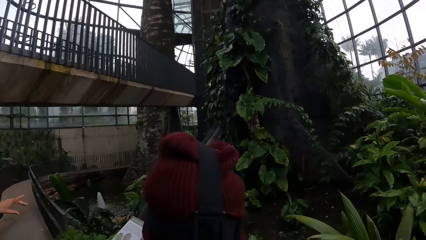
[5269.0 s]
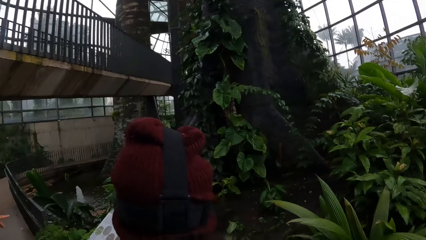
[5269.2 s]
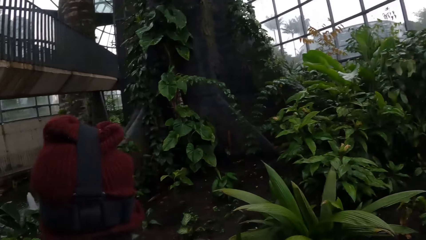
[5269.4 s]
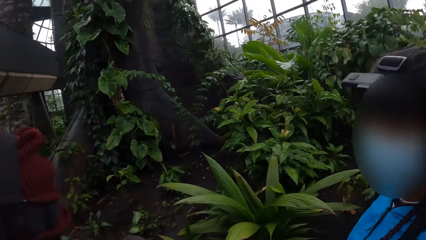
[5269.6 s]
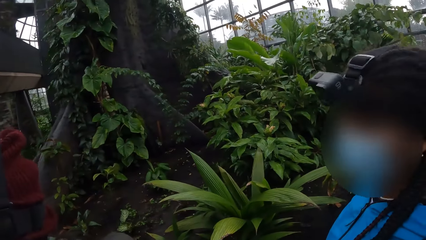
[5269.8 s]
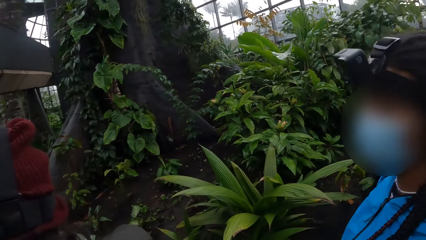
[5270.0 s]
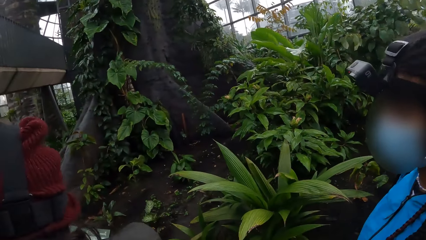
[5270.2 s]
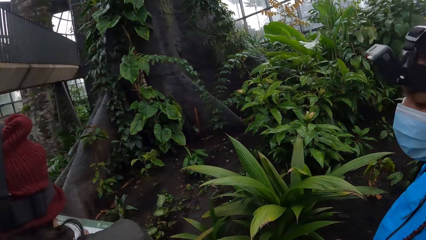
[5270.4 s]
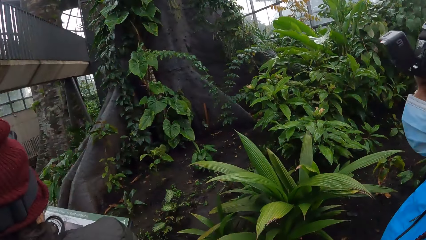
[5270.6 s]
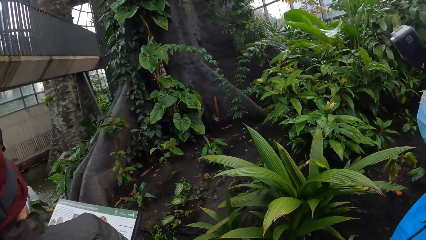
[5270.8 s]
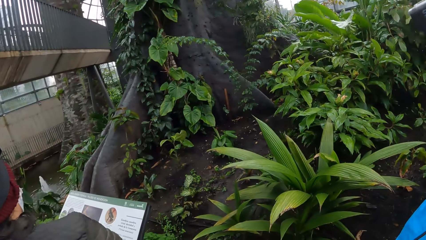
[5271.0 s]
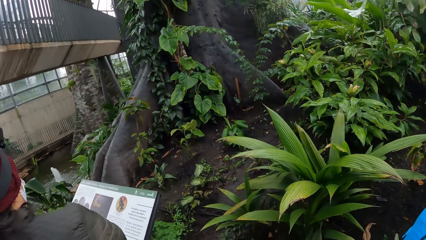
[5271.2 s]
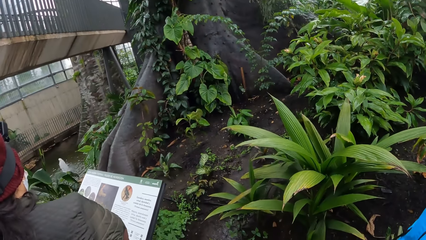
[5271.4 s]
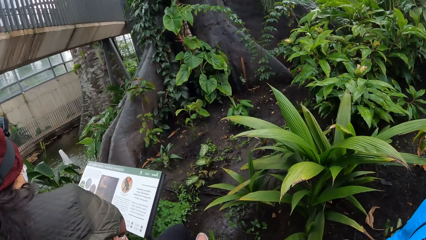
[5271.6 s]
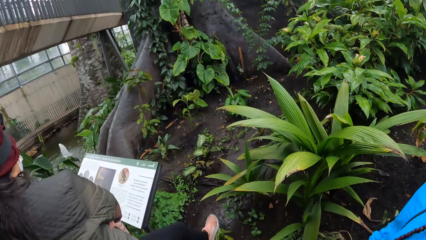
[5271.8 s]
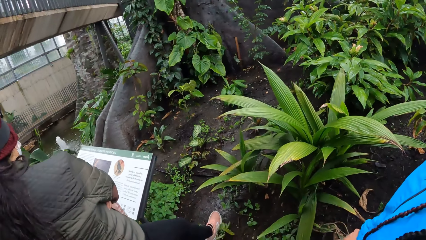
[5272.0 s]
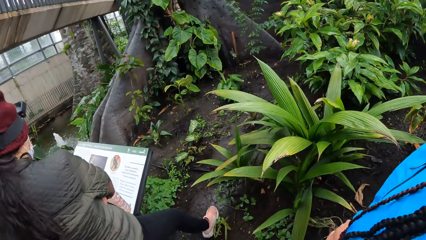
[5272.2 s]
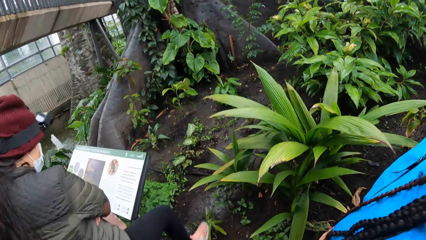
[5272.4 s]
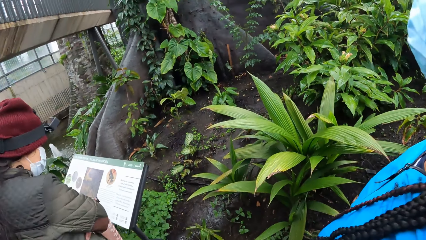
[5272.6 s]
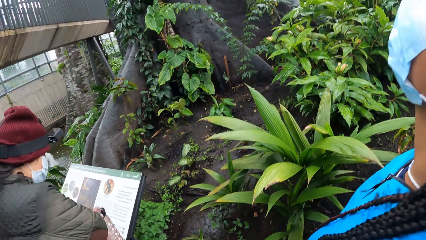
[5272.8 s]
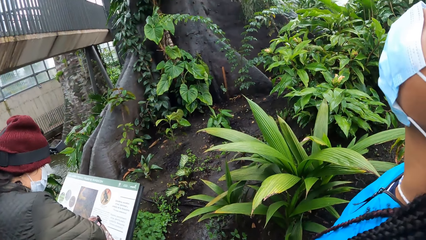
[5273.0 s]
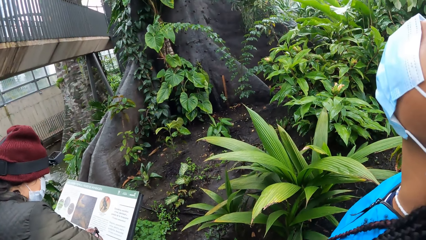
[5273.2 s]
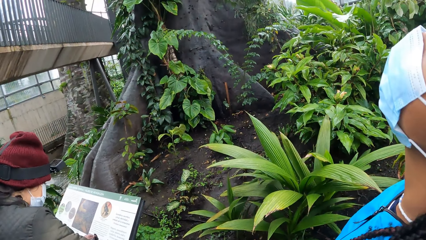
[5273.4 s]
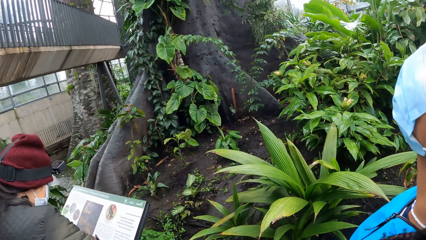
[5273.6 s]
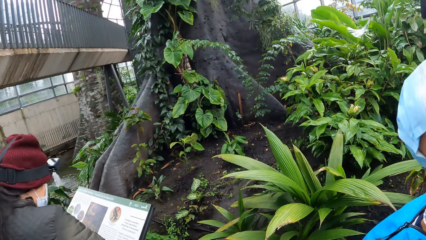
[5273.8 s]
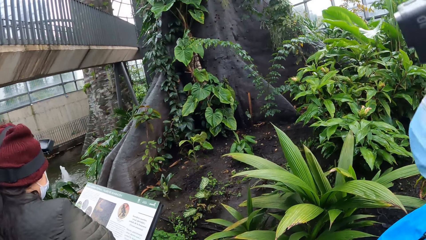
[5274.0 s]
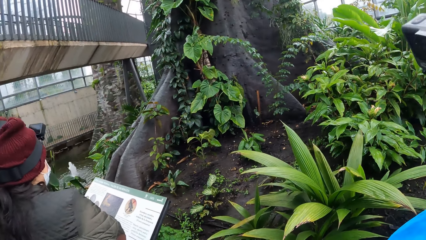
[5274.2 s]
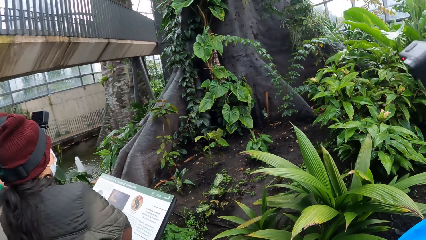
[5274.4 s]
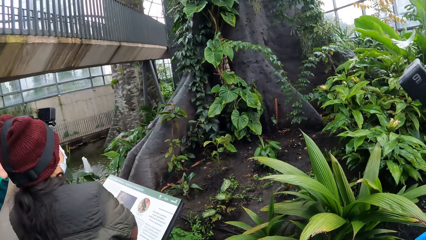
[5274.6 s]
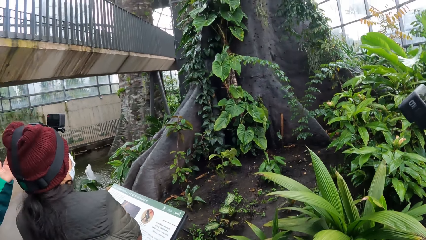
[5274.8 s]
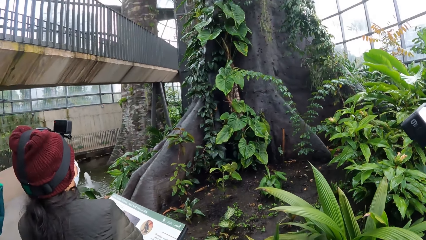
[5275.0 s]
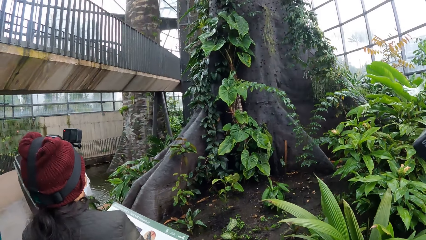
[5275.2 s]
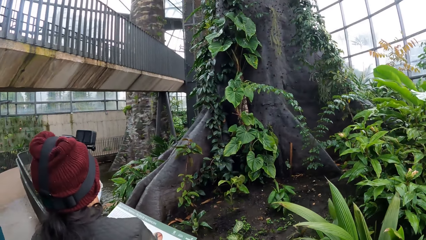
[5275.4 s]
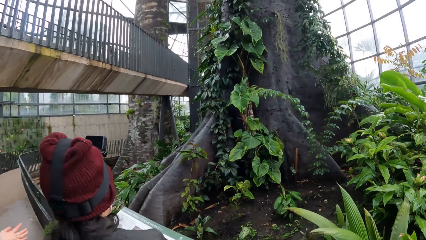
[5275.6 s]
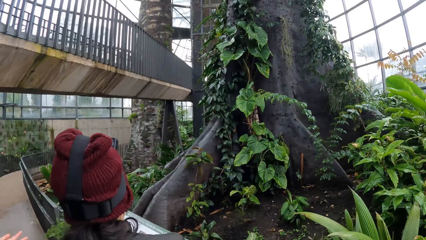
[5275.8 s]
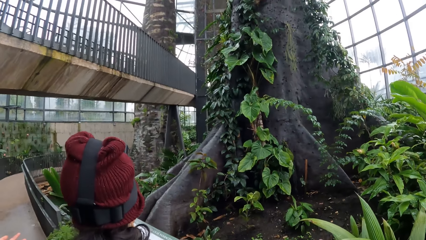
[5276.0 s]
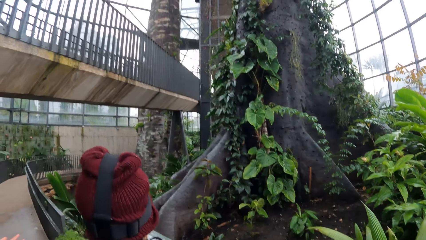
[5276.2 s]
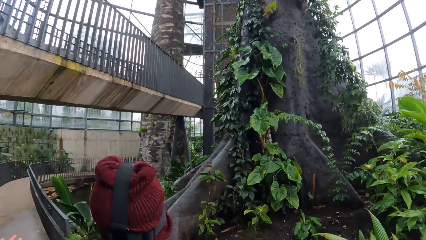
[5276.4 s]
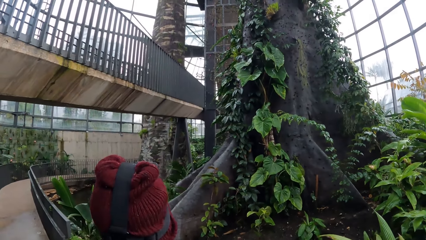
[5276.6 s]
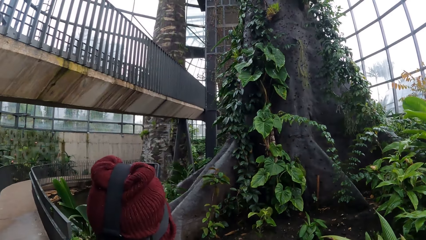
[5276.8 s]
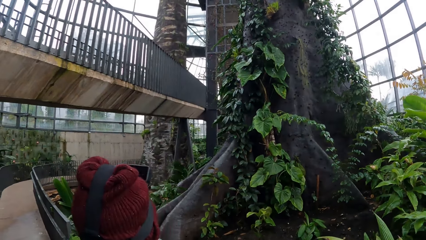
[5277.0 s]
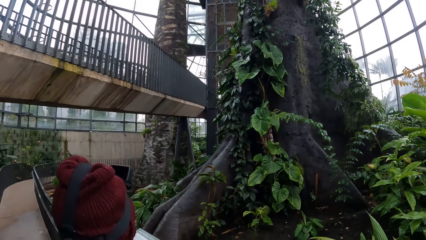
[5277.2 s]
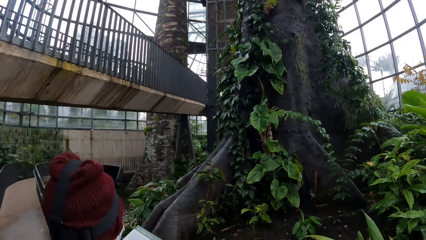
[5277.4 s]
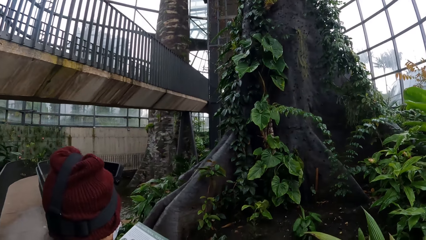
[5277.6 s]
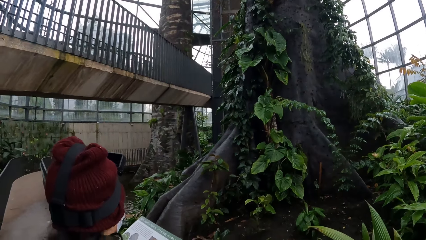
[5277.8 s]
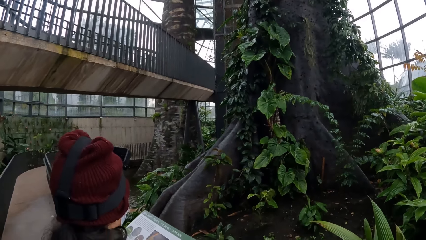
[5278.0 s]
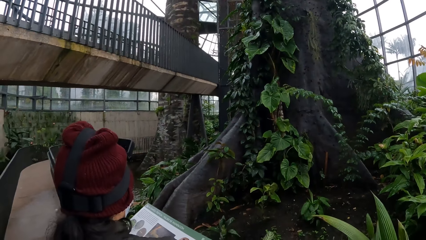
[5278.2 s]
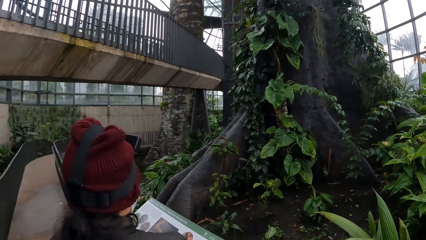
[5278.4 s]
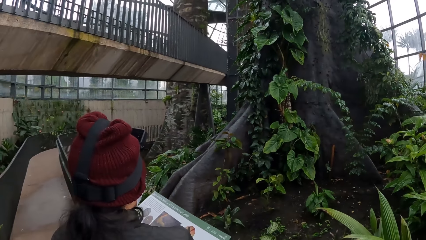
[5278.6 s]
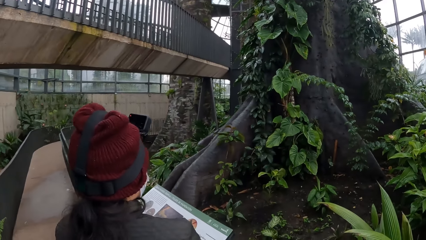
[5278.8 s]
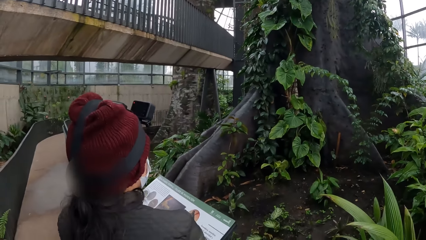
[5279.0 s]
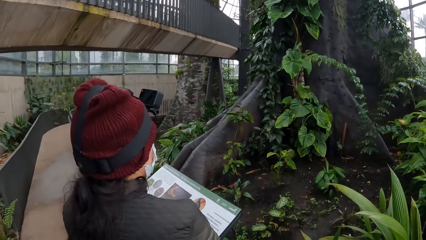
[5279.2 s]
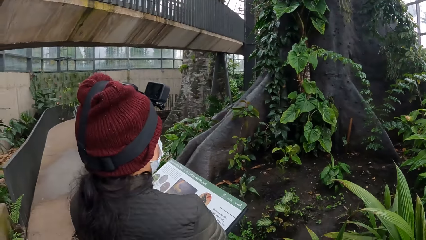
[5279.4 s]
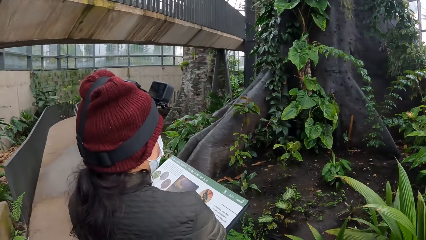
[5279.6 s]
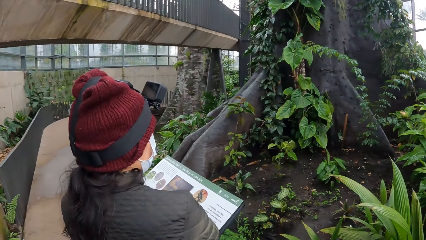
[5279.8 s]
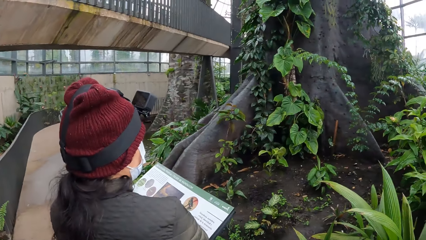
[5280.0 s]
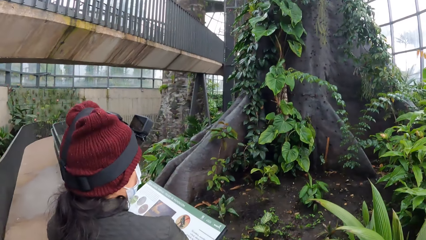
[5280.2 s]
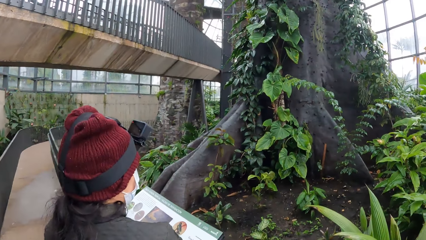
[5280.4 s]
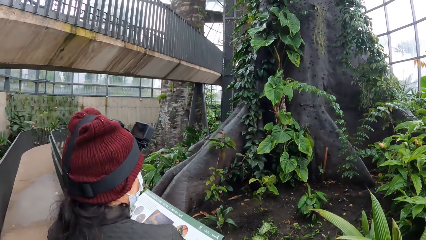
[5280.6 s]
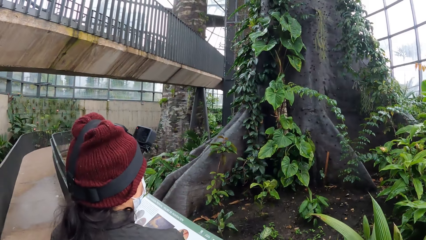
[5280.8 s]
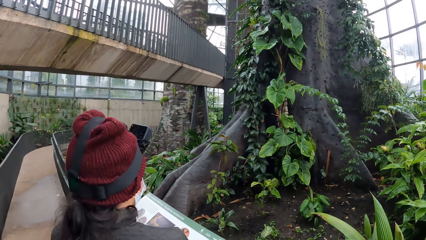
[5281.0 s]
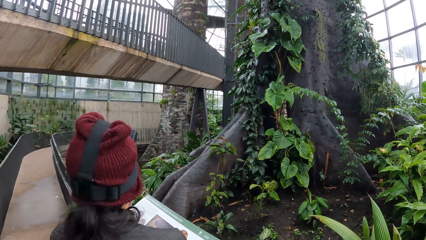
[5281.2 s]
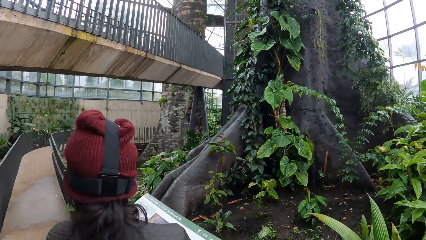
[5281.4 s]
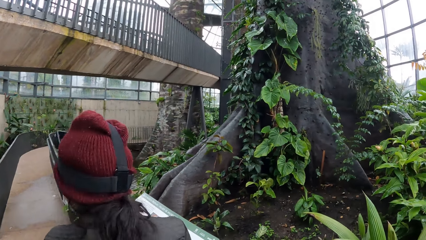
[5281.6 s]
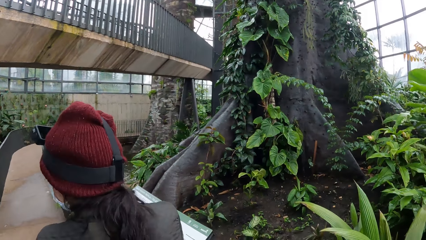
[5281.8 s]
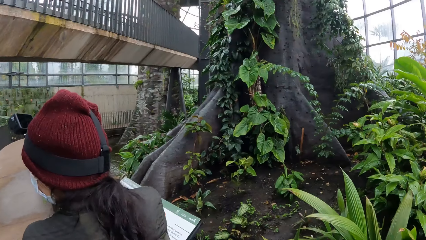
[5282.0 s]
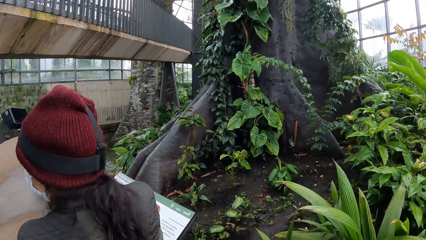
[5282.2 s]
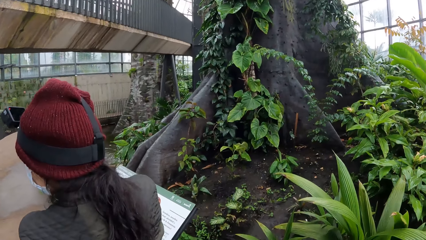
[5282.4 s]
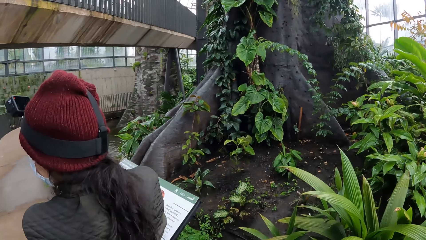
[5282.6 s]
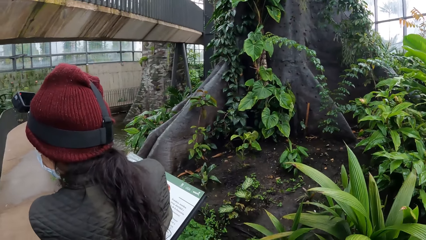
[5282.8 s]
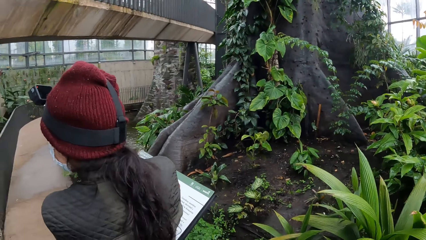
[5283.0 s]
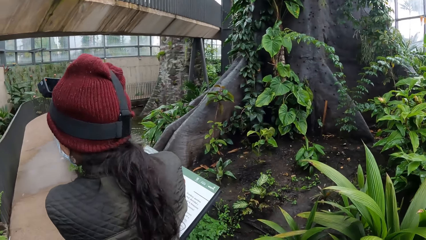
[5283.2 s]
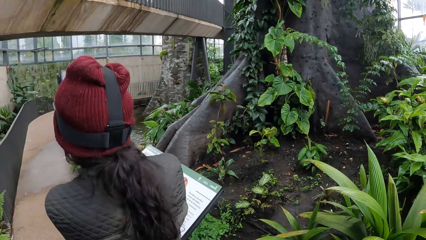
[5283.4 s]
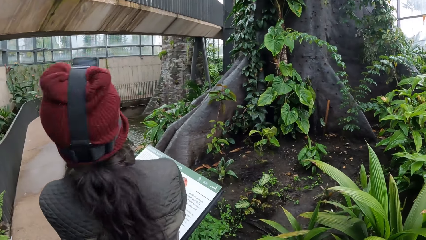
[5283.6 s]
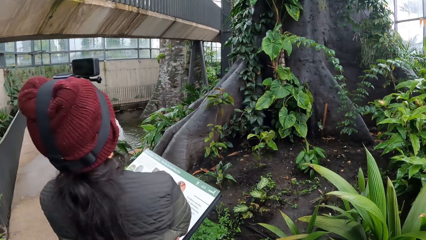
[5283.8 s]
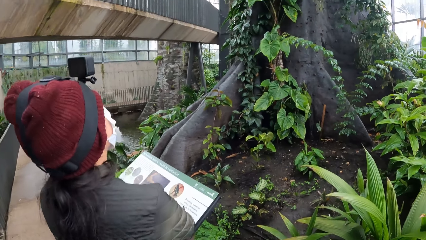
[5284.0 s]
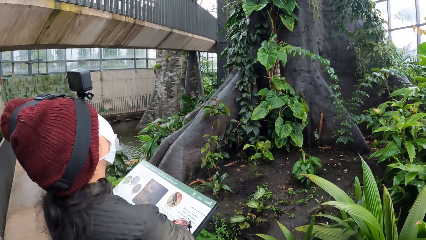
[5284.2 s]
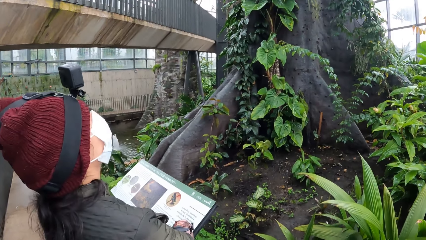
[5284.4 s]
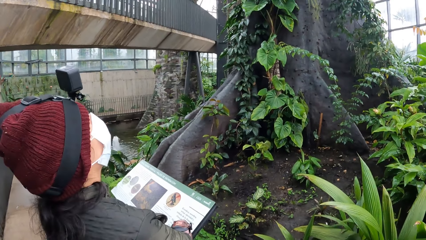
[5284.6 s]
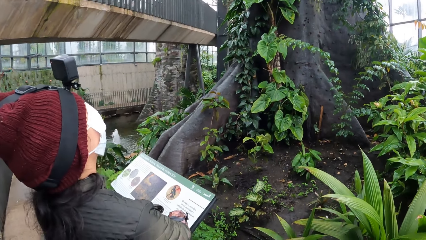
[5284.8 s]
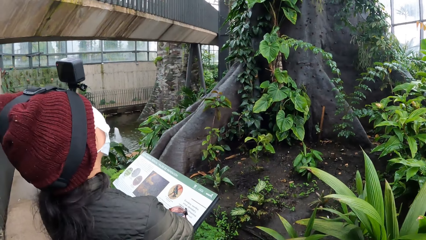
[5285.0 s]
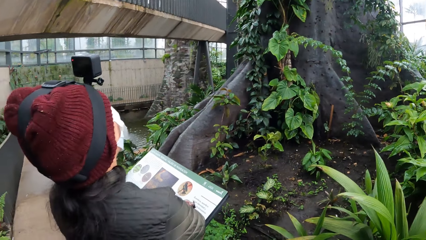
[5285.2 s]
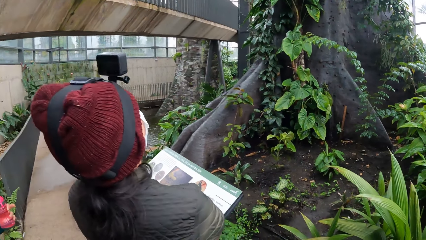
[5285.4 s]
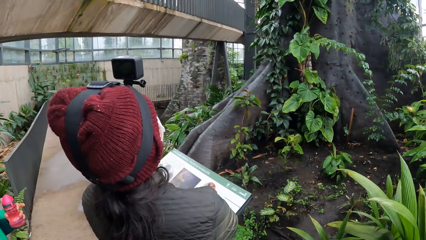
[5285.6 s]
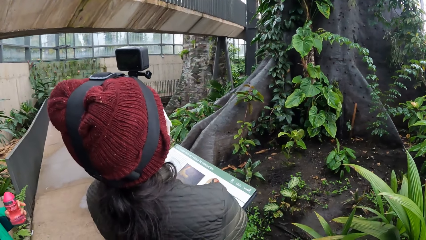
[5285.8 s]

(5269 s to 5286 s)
A lady nods her head.
